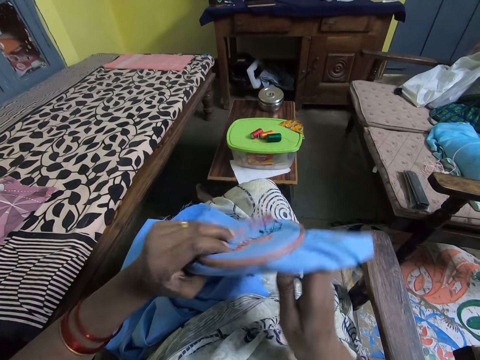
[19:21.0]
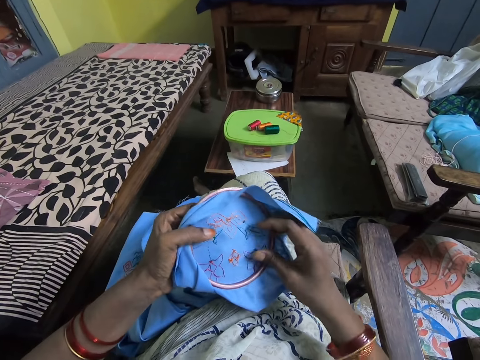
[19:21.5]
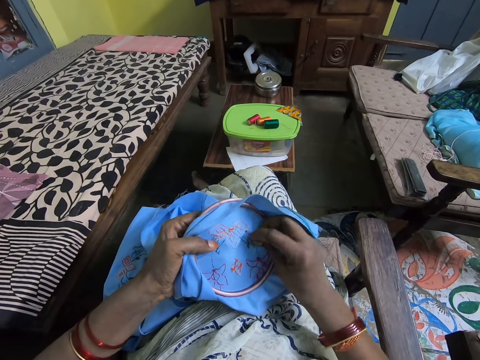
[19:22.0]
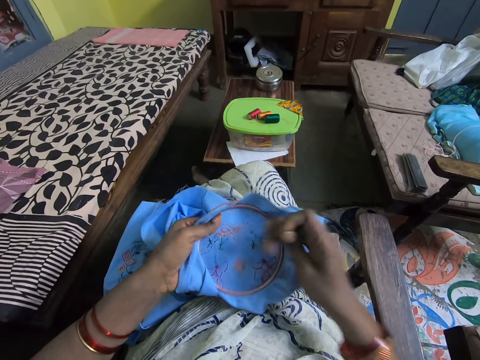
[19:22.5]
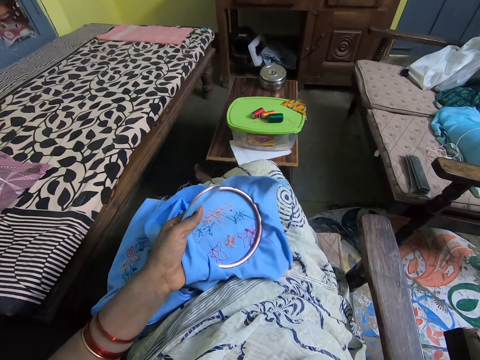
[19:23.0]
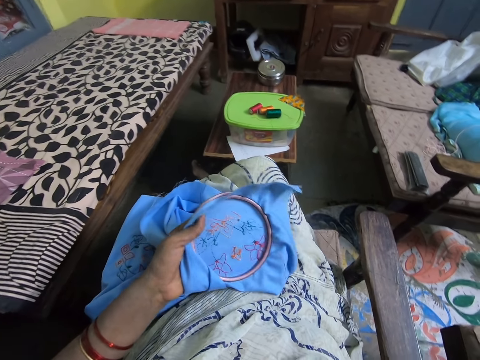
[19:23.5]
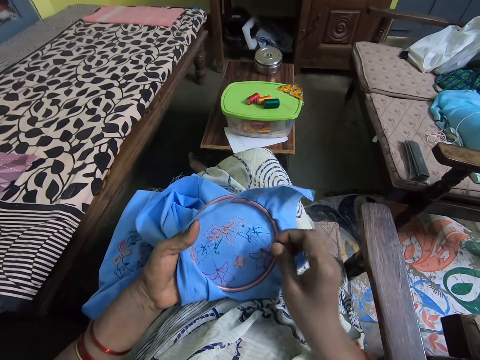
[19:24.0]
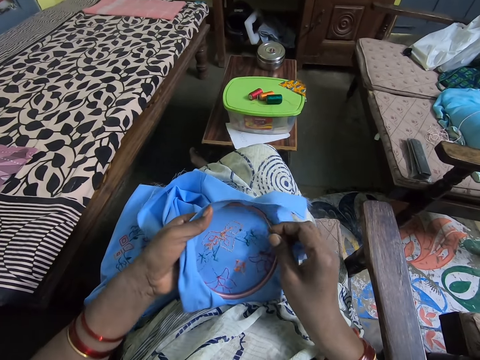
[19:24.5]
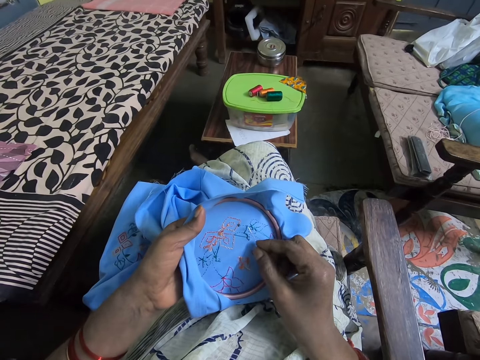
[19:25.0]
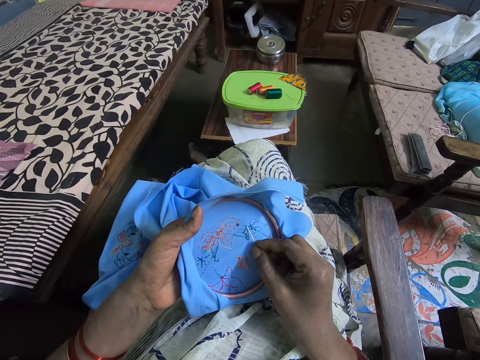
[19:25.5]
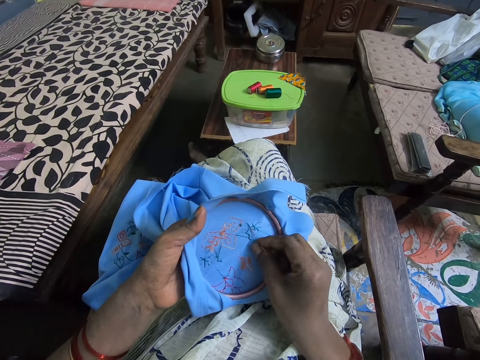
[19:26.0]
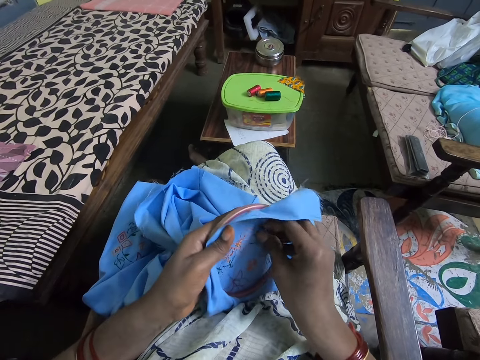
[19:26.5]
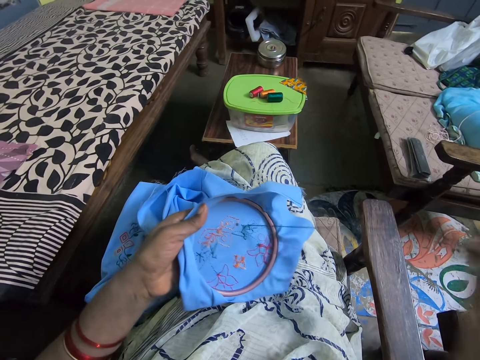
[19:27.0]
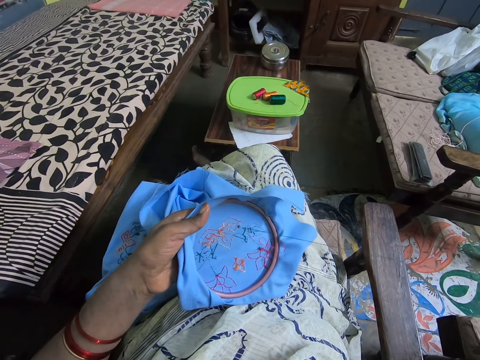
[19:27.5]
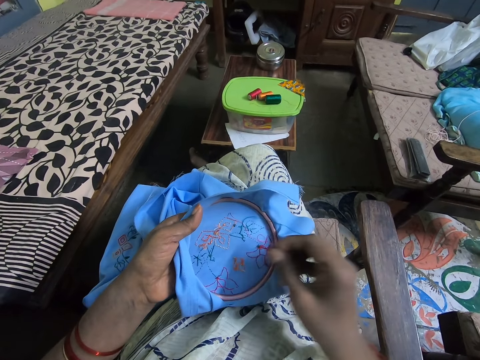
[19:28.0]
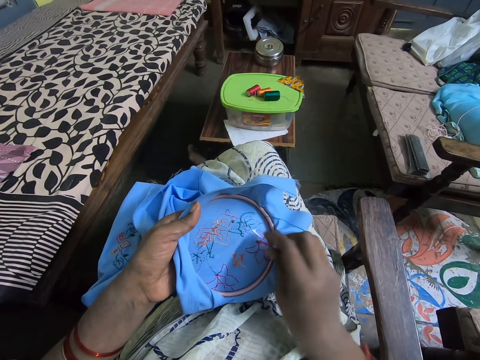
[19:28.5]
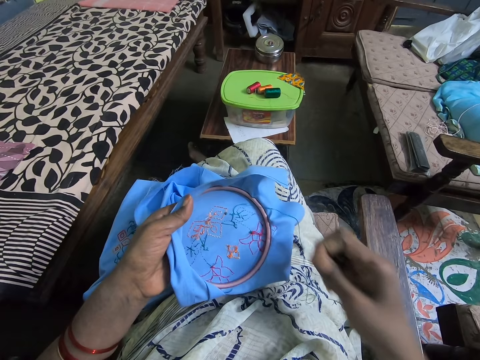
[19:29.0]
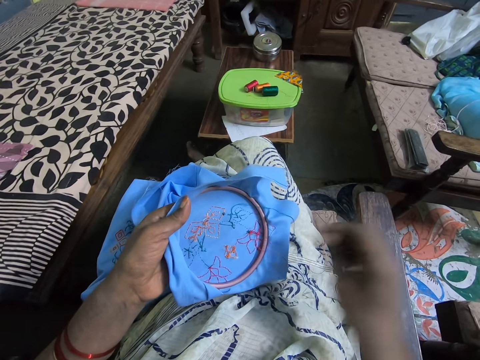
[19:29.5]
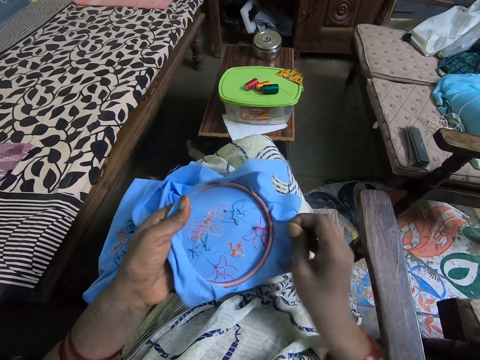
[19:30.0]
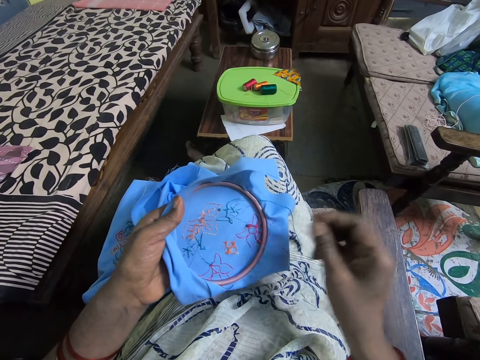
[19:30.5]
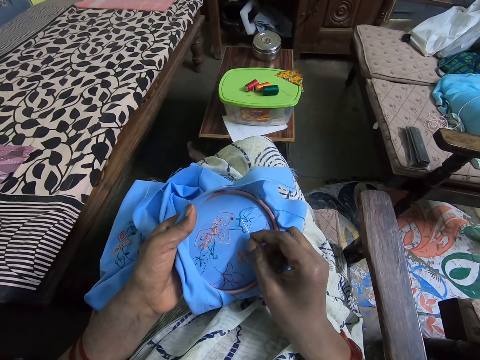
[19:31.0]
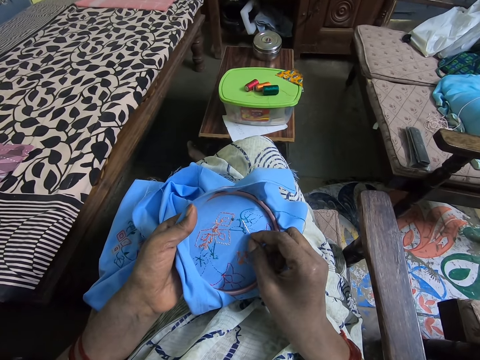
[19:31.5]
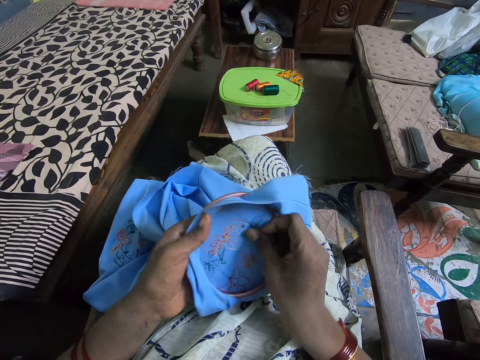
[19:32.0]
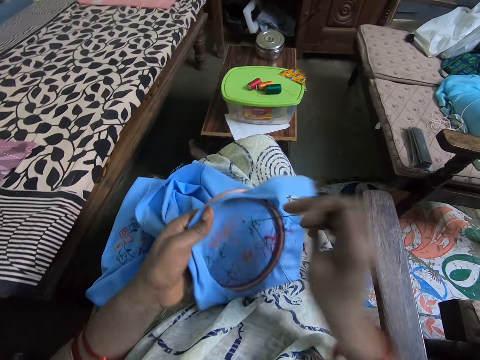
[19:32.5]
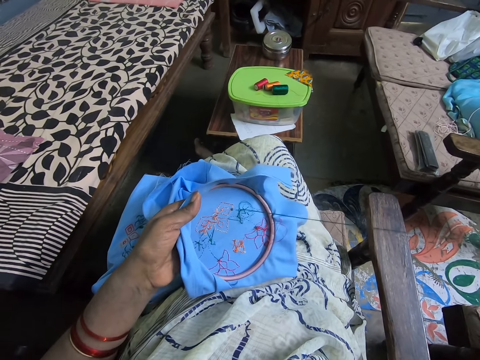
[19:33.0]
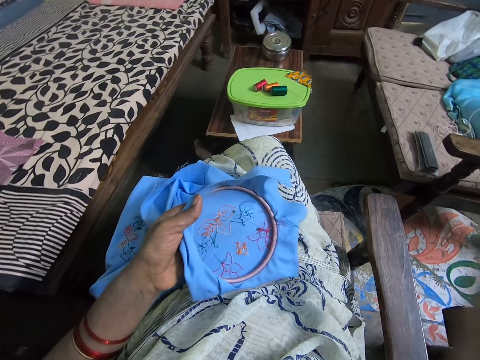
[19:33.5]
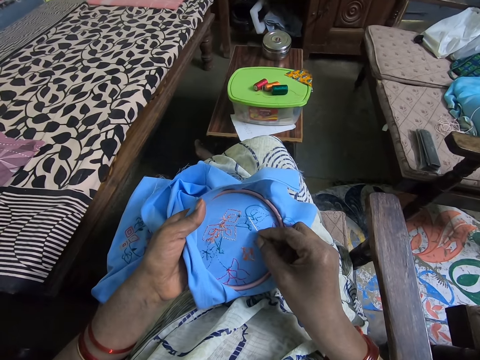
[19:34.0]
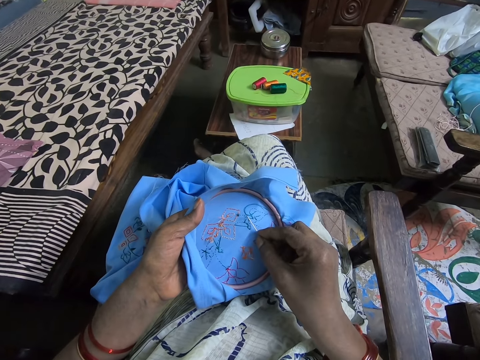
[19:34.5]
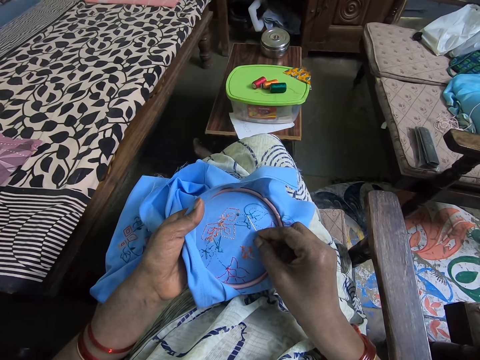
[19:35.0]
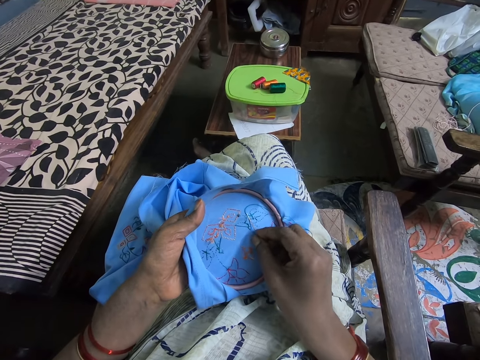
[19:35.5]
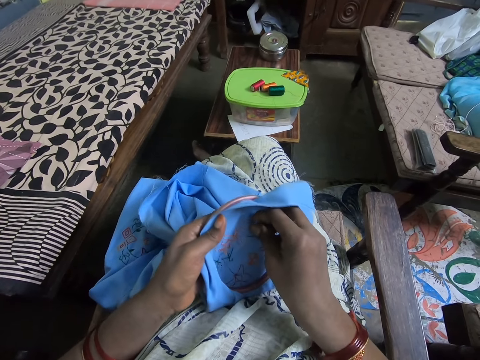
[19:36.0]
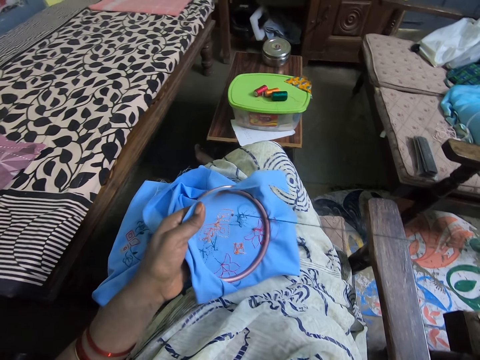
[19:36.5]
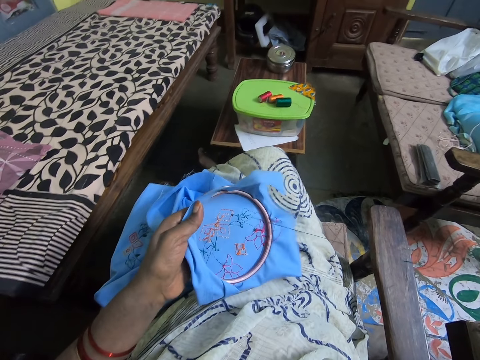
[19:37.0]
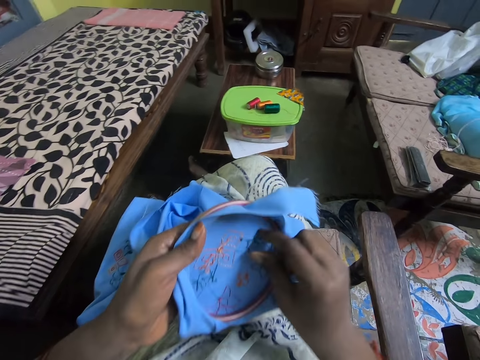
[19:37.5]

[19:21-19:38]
The camera wearer pulls up the needle. They pierce through the fabric with the needle. They pull the thread and pull up the needle. They pierce through the fabric with the needle and pull up the needle. They pull the thread. They pierce through the fabric with the needle. They pull the string and pull up the needle.

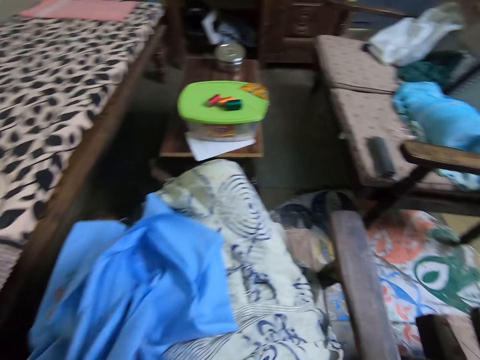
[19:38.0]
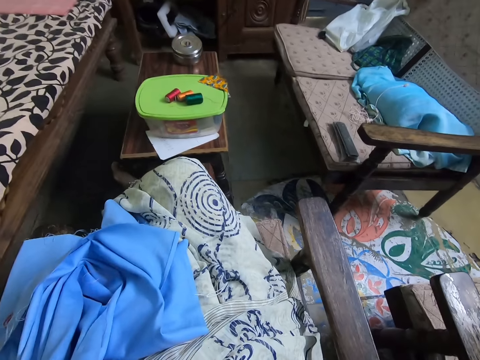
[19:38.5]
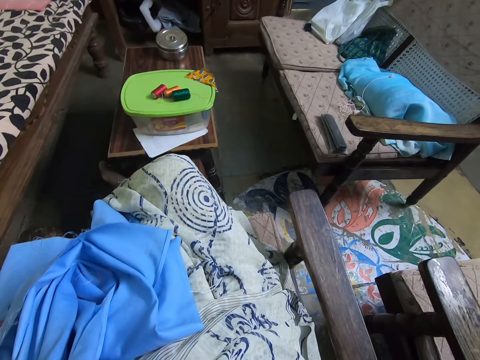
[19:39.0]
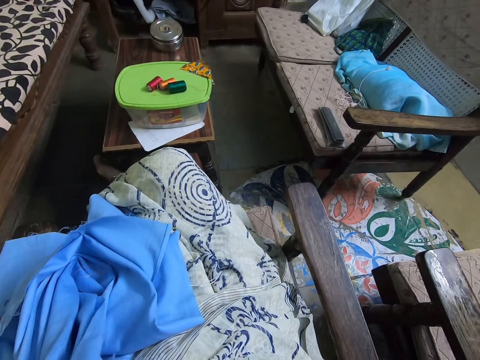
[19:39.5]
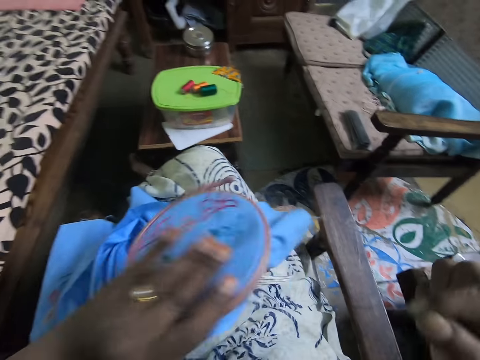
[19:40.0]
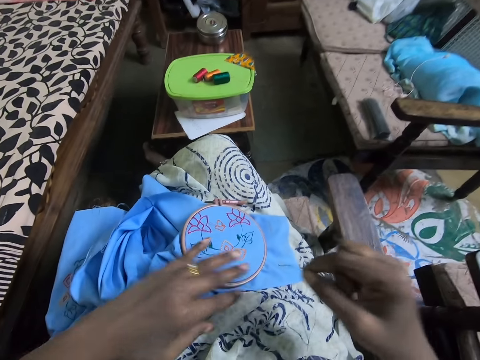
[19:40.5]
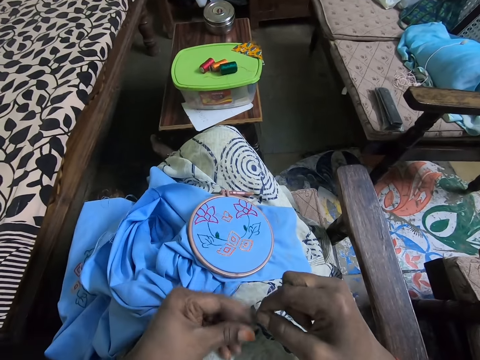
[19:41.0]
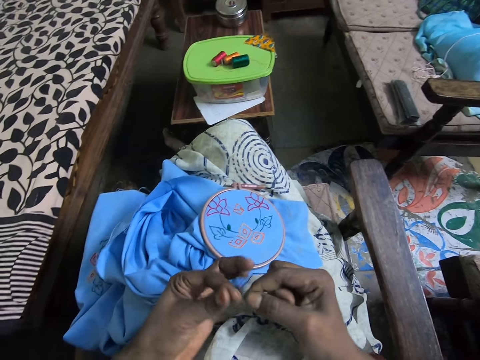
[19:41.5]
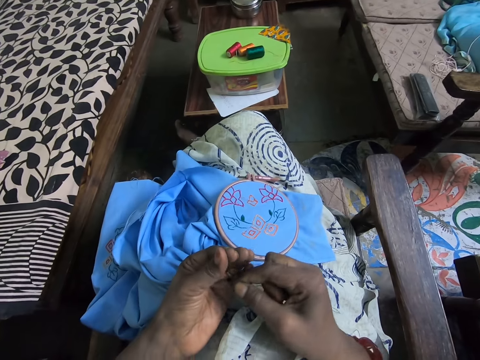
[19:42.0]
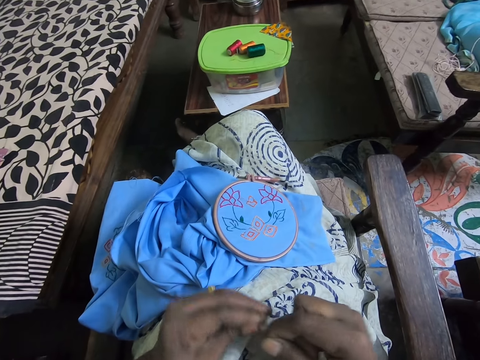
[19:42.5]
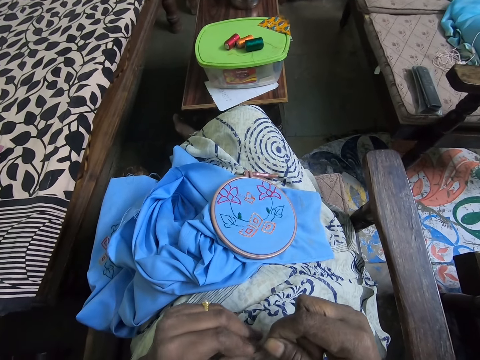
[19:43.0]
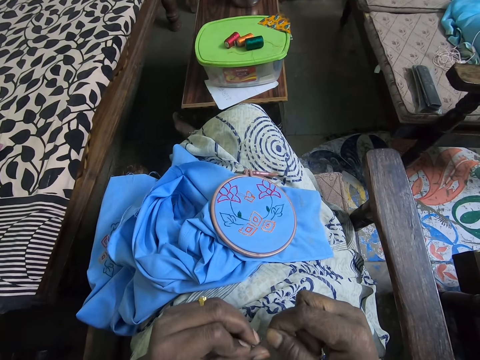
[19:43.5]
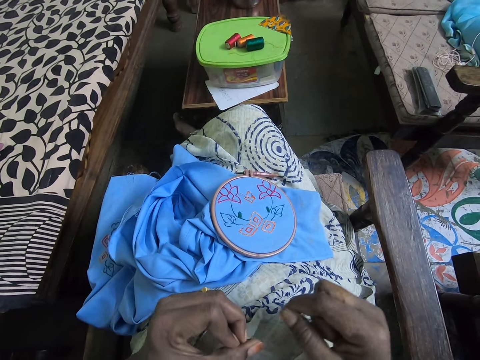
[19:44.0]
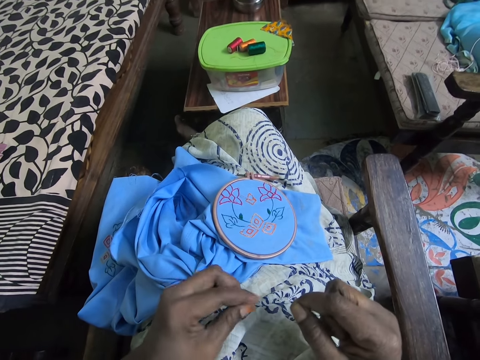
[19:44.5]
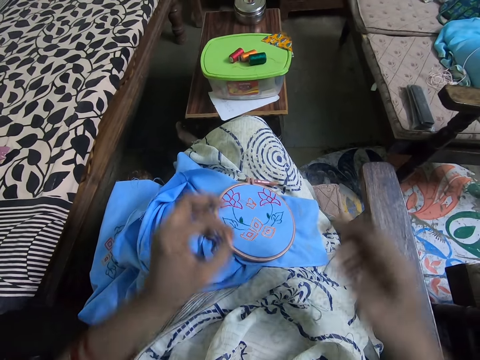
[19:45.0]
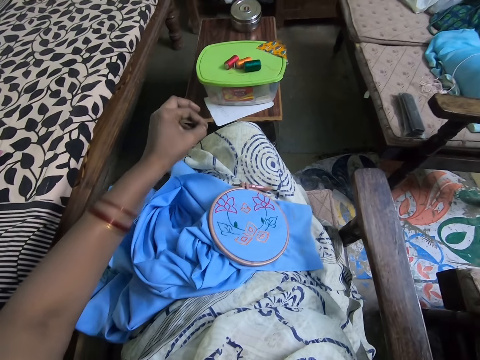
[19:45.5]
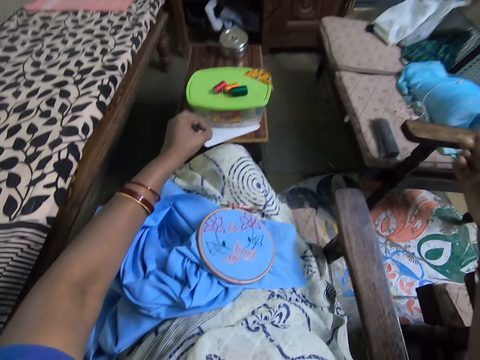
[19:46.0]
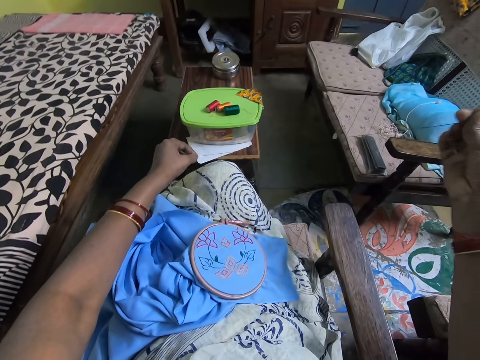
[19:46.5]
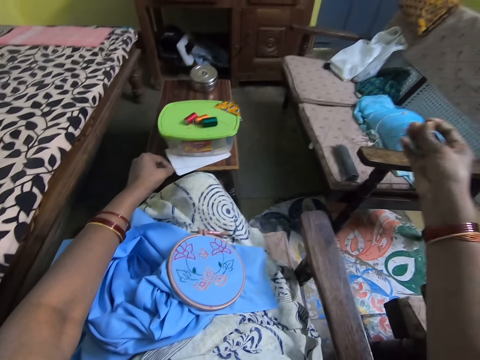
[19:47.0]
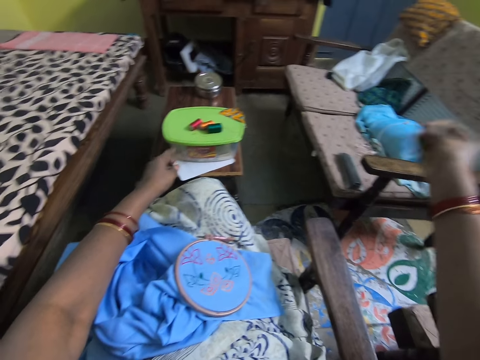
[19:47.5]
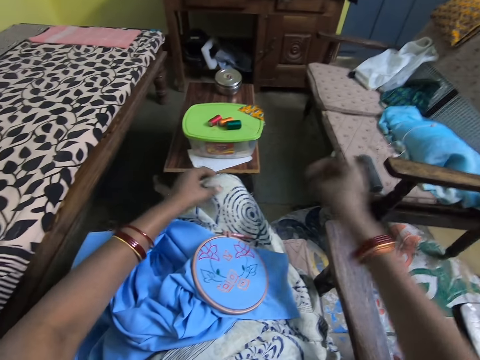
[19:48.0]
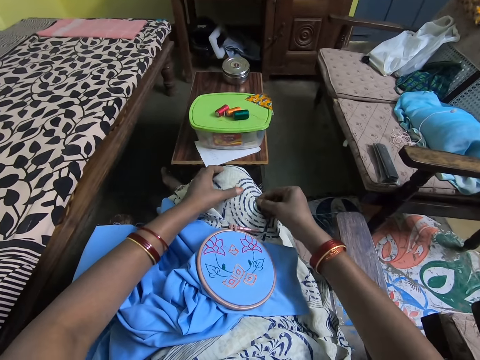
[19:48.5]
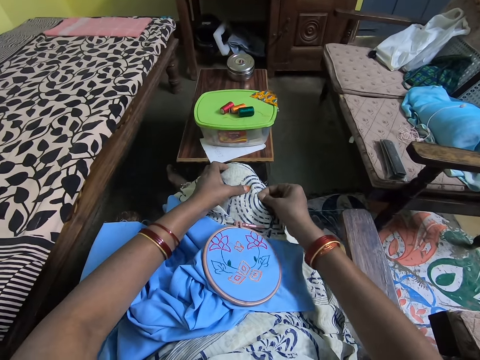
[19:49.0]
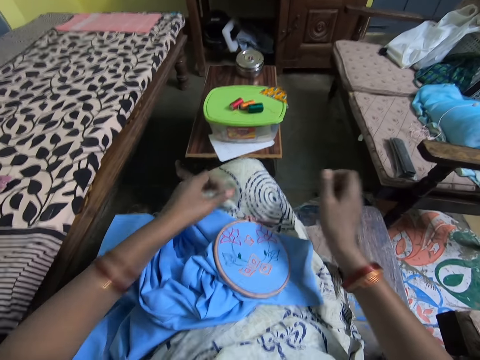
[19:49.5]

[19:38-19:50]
The camera wearer cuts the thread. They put down the hoop on the lap. They knot the thread. They straighten out the thread. They insert the needle on the cloth.
